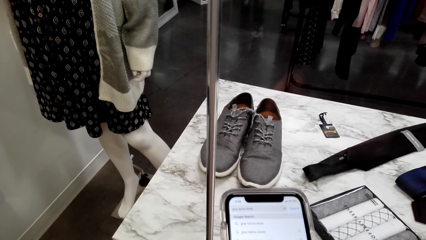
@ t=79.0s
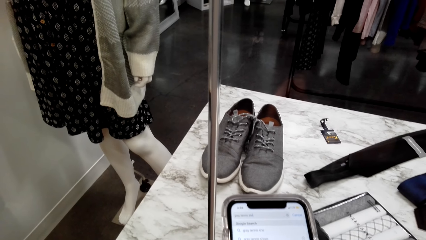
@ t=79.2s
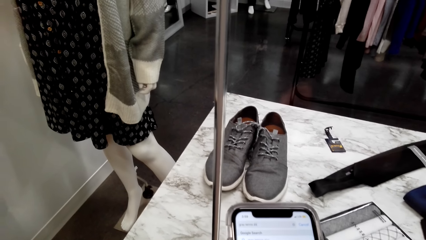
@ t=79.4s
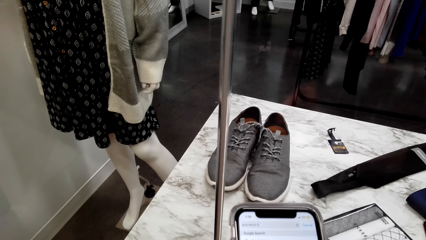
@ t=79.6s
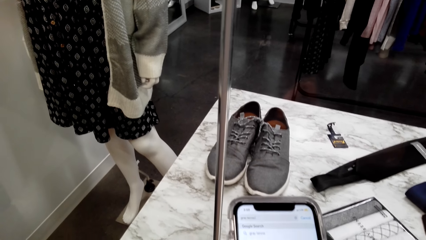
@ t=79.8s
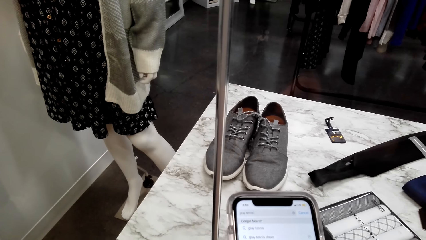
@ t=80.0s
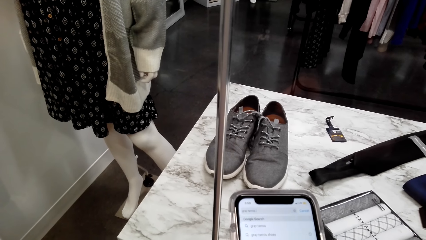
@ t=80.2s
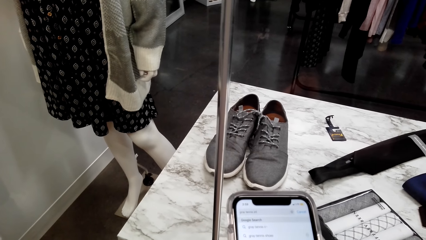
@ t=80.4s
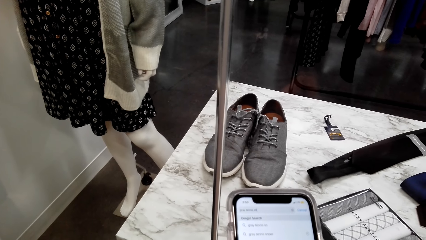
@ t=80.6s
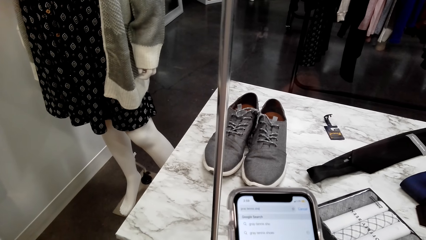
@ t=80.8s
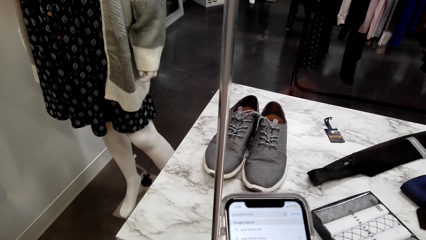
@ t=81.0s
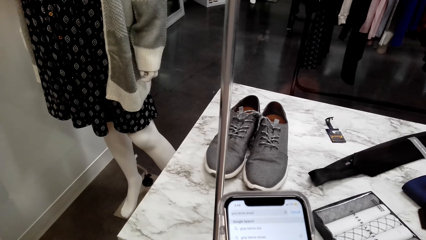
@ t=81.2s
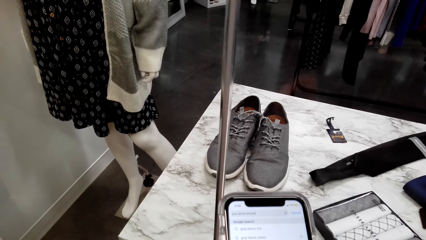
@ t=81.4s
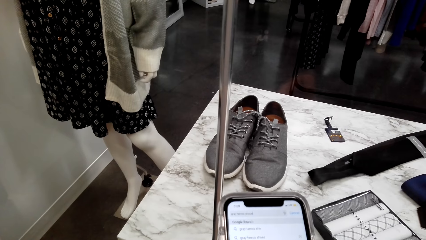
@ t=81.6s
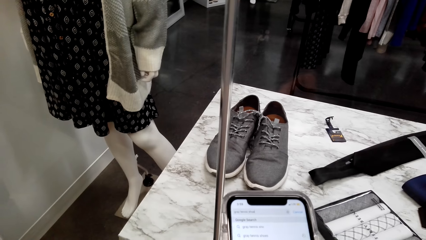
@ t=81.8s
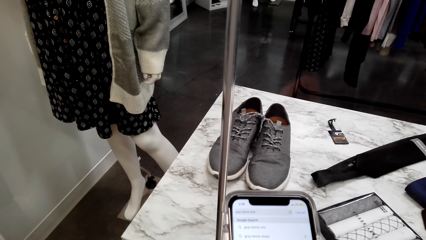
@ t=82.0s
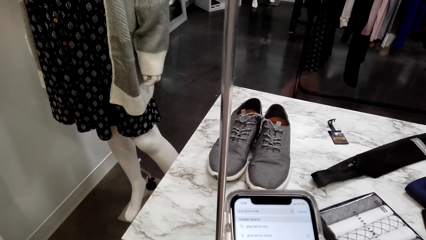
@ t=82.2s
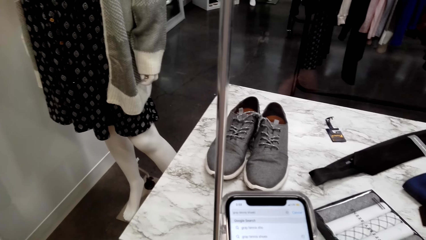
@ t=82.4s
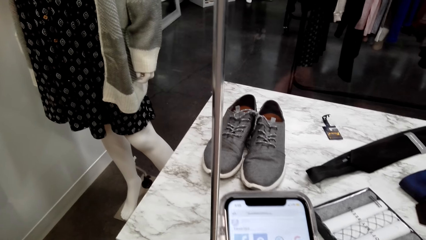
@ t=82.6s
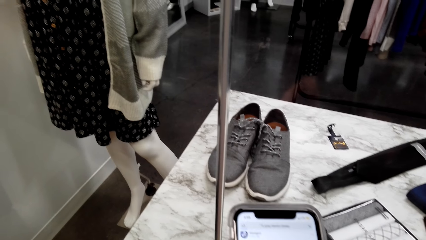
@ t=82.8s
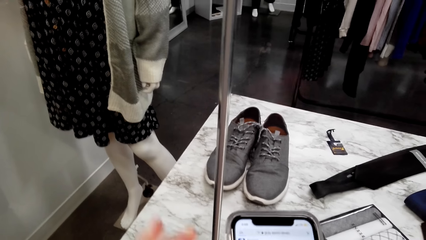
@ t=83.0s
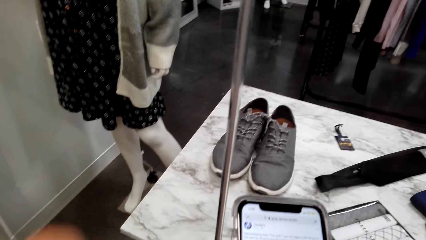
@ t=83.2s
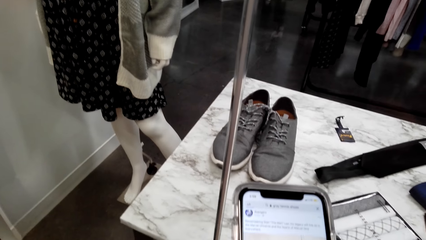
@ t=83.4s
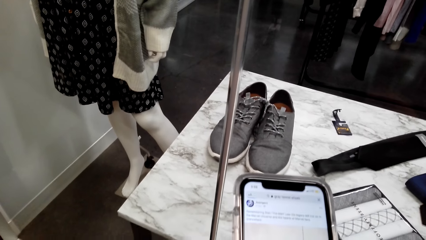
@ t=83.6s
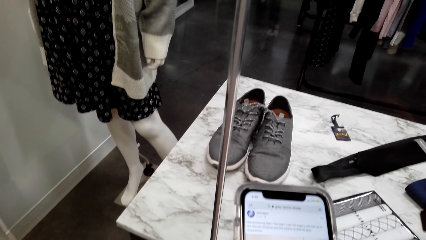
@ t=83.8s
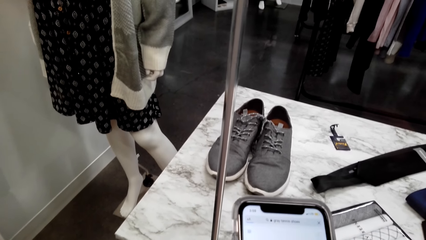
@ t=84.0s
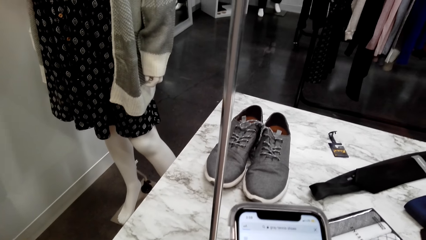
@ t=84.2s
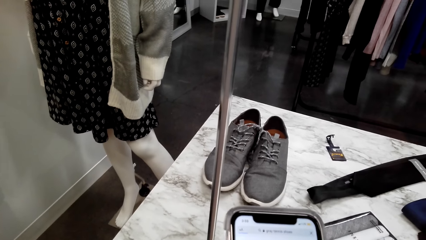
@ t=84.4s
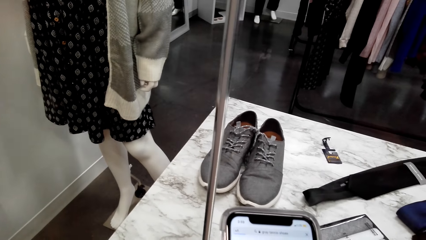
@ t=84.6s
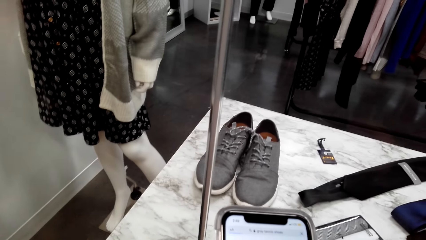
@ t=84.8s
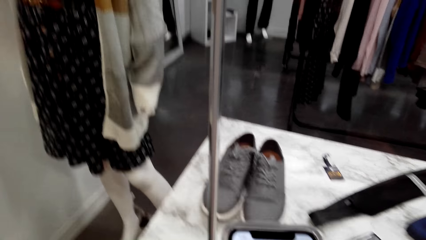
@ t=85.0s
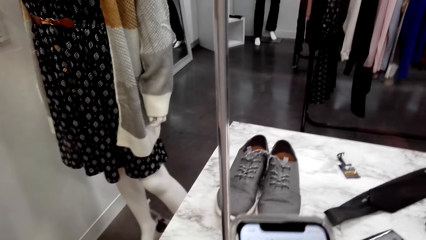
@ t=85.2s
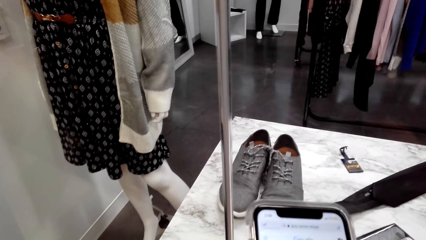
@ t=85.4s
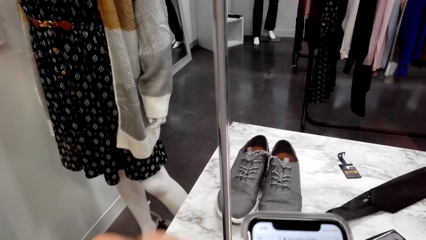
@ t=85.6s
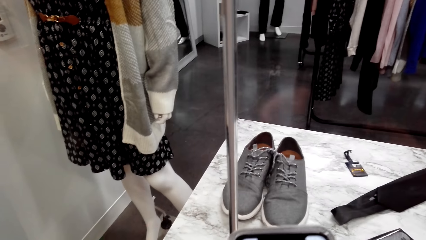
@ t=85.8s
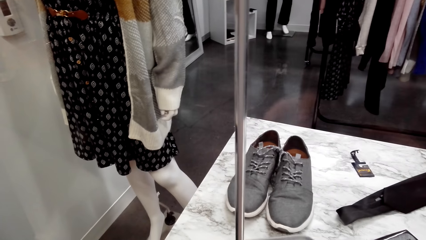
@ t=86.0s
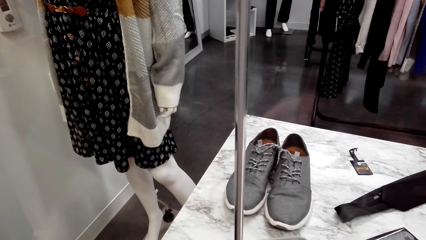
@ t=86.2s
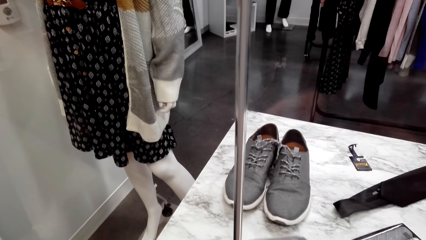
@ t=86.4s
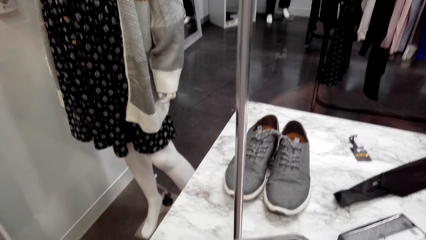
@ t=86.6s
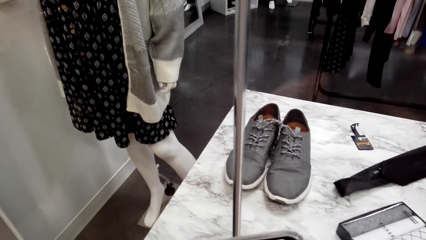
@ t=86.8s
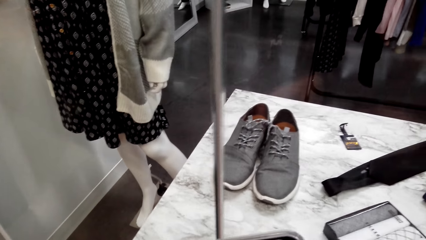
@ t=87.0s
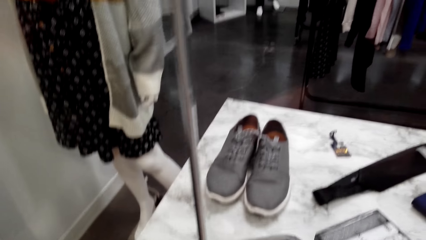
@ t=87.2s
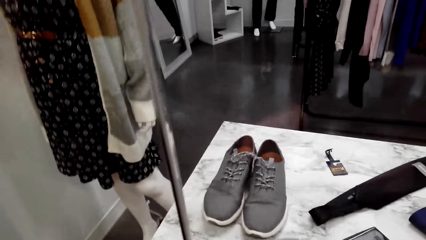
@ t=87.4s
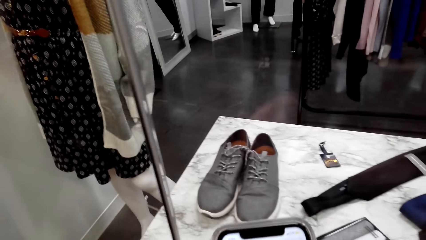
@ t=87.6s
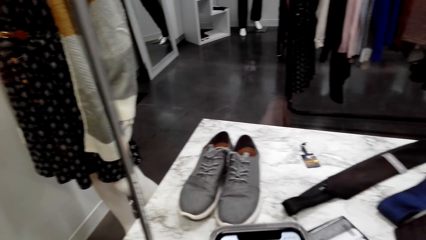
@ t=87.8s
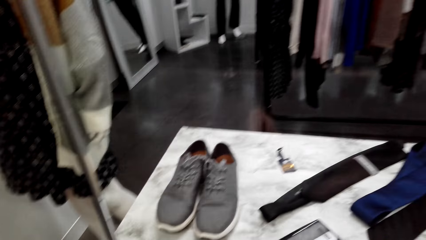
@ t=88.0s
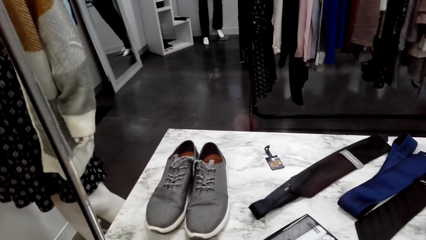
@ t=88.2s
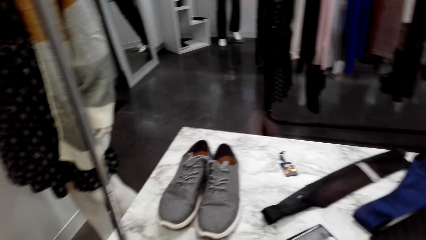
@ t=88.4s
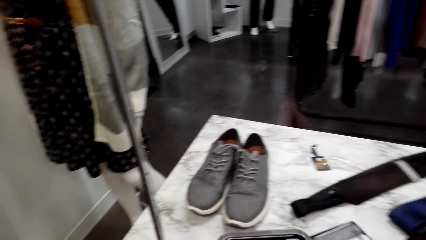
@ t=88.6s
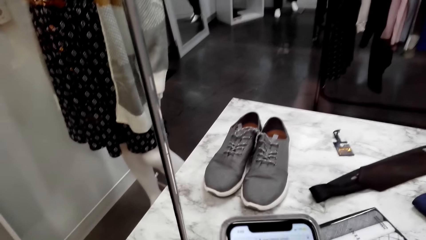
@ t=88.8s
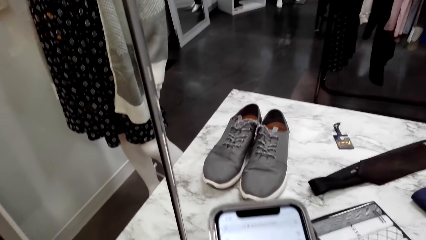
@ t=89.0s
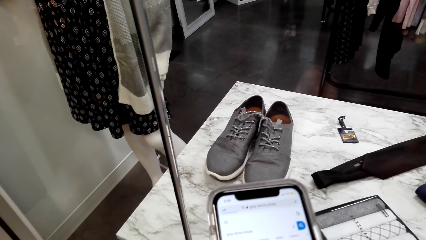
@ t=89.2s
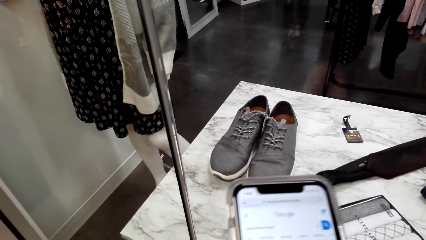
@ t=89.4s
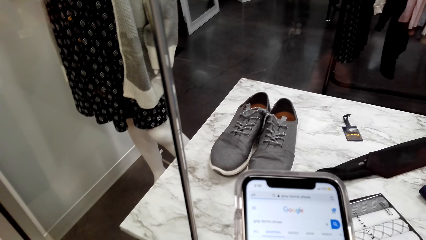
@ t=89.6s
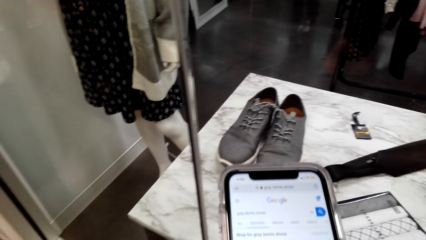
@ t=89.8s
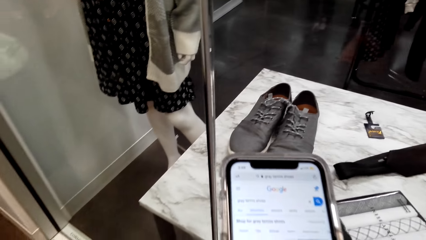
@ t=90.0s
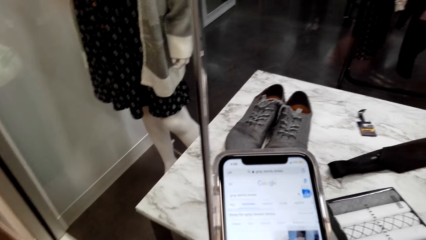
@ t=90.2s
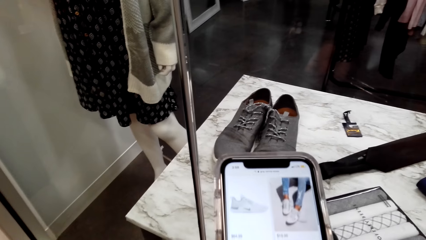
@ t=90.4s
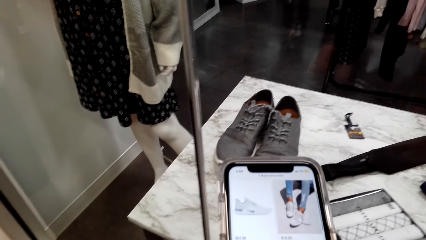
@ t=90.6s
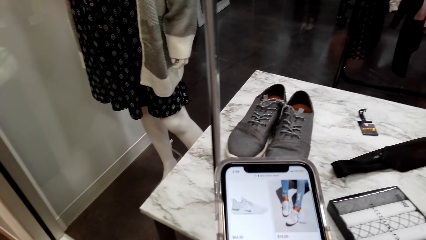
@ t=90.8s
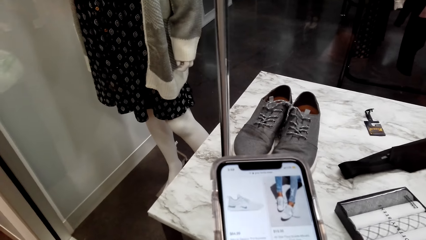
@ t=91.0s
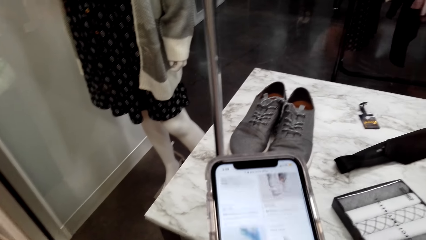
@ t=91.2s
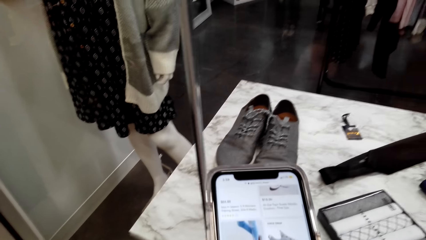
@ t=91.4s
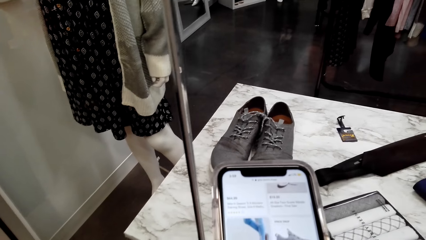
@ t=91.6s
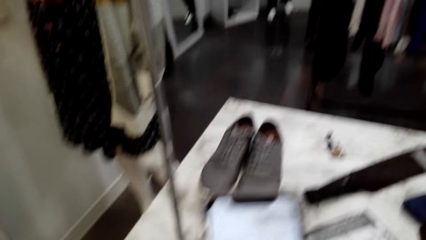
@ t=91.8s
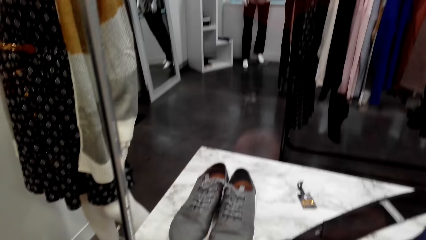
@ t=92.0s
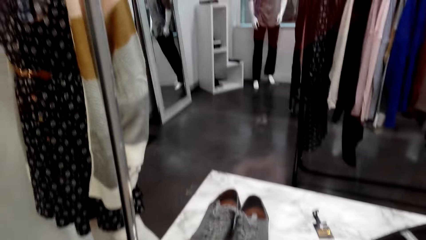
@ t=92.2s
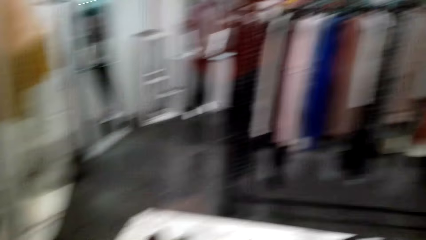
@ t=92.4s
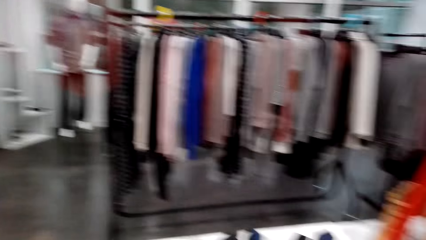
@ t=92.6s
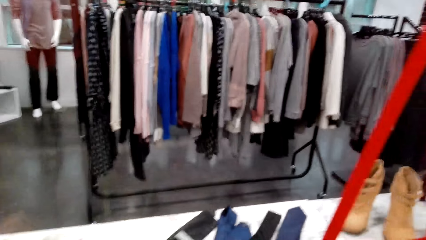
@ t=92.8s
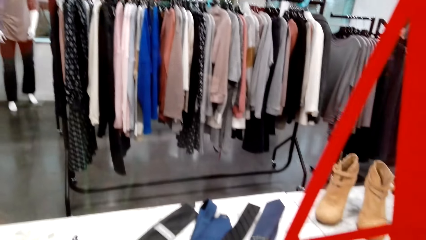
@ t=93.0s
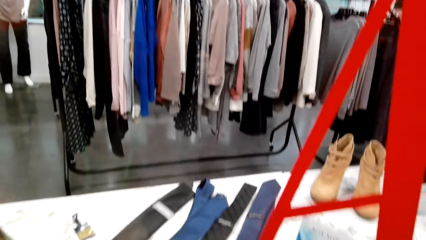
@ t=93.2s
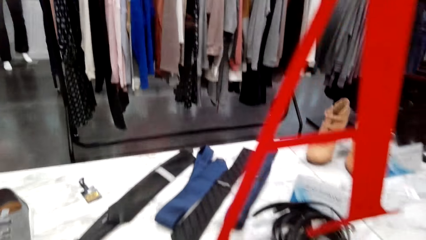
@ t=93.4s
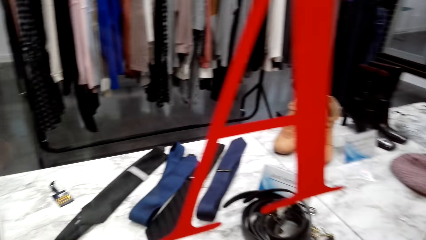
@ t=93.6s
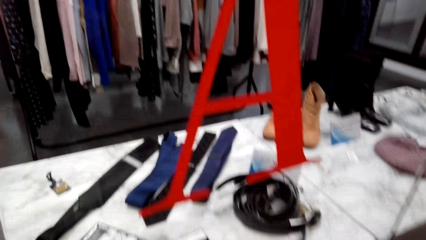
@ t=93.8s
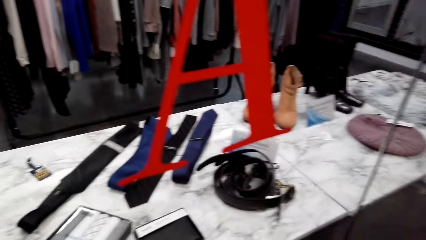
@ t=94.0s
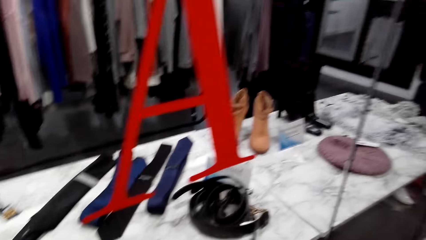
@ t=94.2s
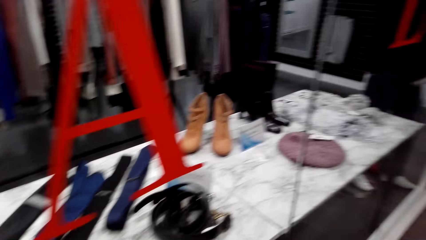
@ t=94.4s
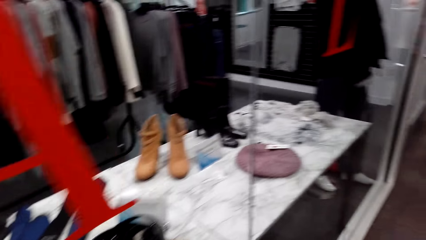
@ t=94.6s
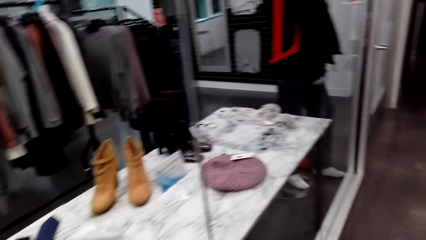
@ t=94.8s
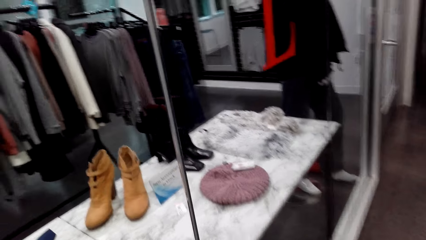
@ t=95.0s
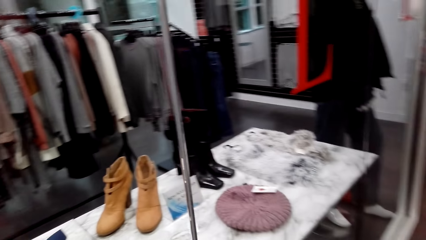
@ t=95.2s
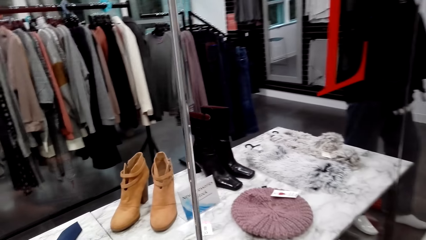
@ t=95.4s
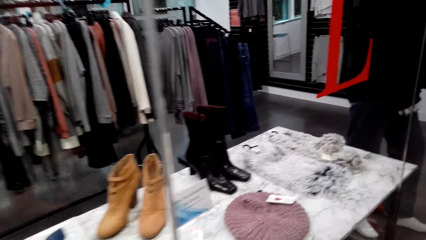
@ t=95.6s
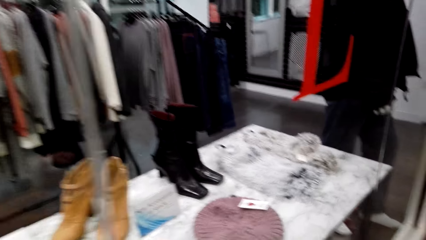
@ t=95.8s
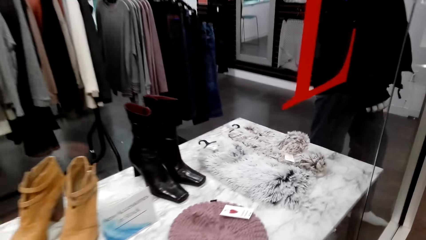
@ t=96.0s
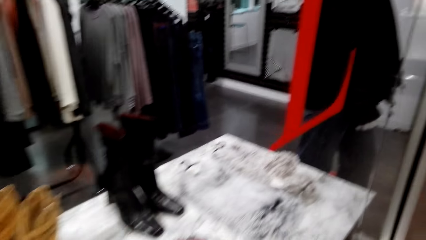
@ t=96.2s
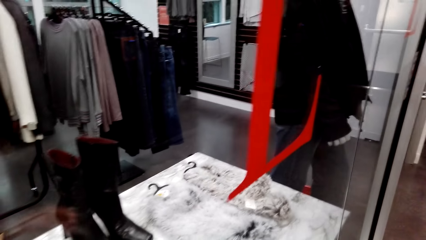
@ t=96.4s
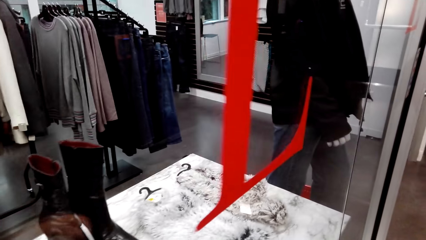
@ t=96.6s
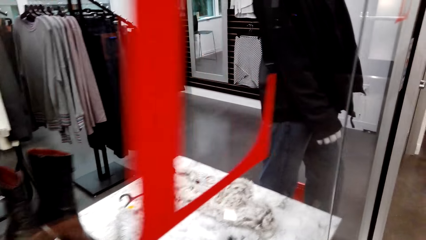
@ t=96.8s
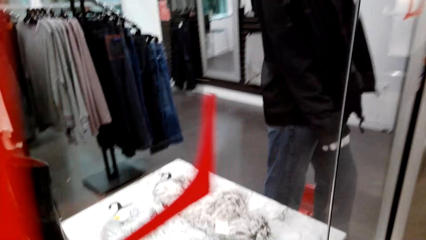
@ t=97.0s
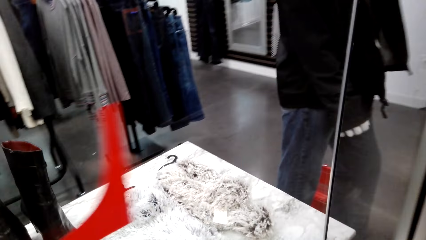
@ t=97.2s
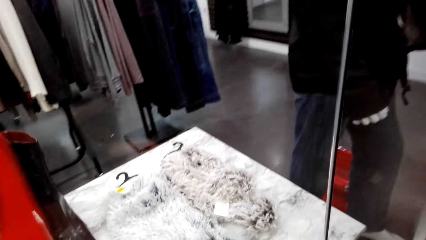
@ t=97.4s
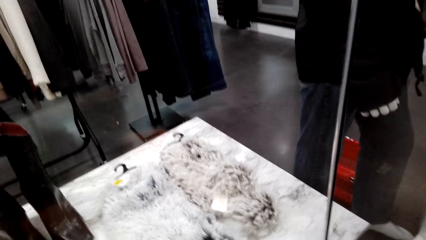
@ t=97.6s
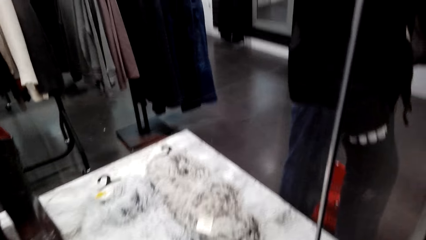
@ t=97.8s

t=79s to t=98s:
The camera wearer holds her chin with her hands. She operates a phone with her hands. She looks around the store. She walks around a room.
